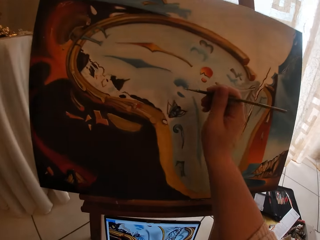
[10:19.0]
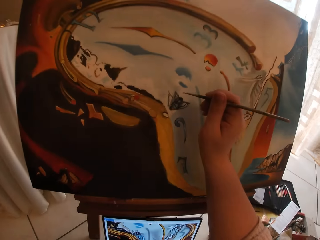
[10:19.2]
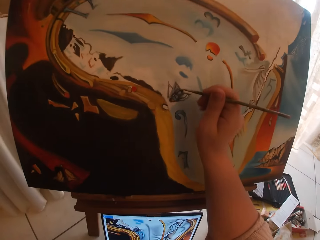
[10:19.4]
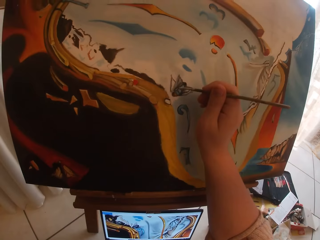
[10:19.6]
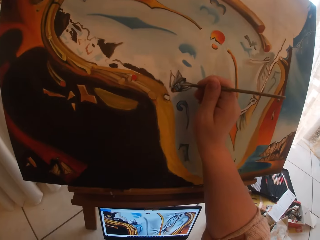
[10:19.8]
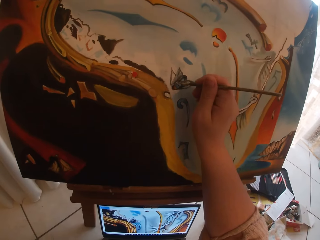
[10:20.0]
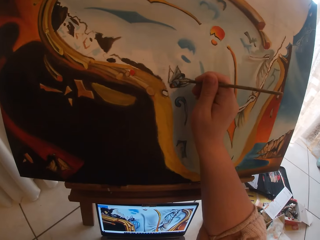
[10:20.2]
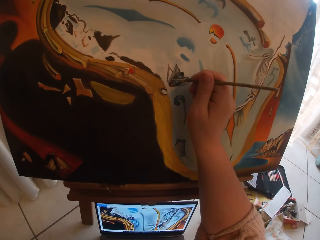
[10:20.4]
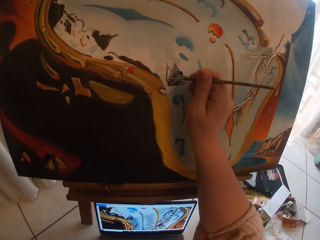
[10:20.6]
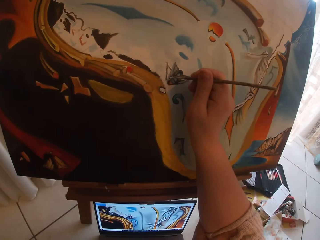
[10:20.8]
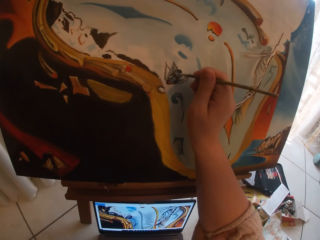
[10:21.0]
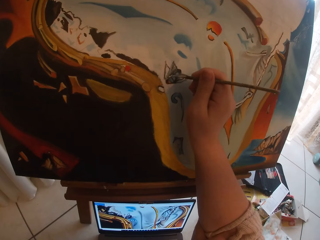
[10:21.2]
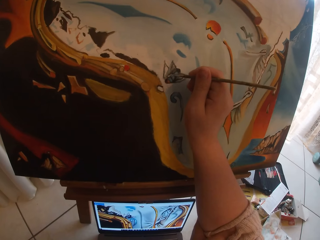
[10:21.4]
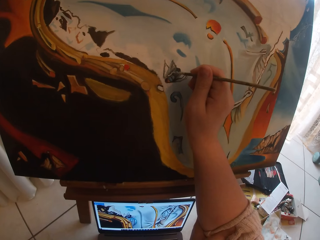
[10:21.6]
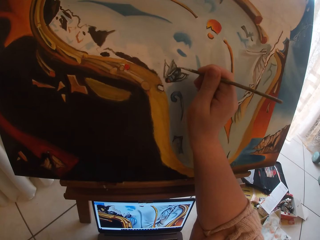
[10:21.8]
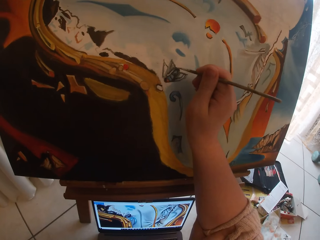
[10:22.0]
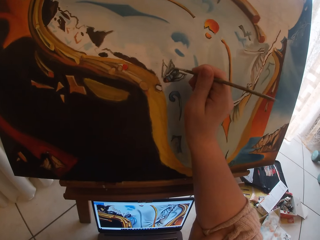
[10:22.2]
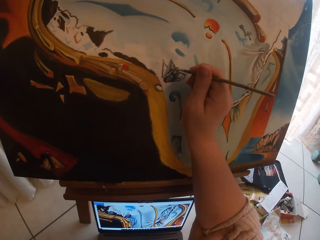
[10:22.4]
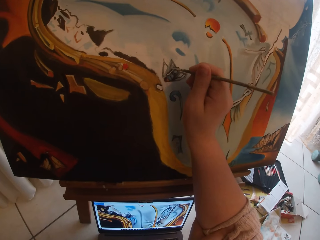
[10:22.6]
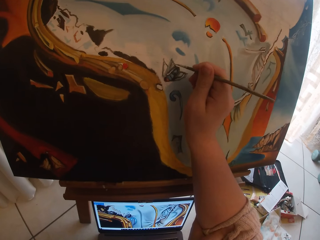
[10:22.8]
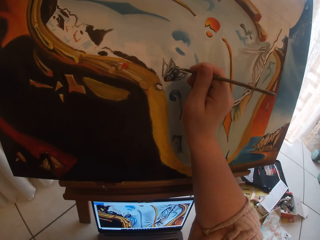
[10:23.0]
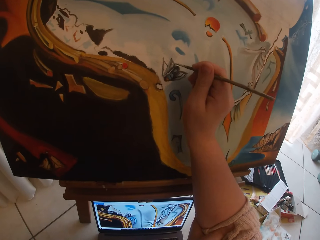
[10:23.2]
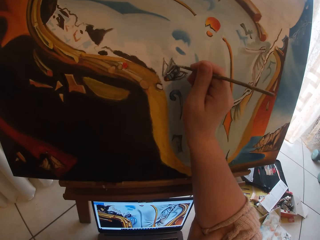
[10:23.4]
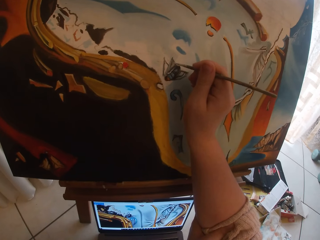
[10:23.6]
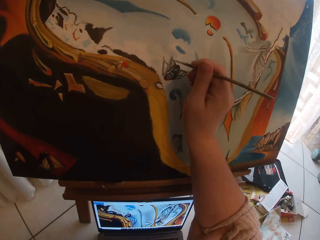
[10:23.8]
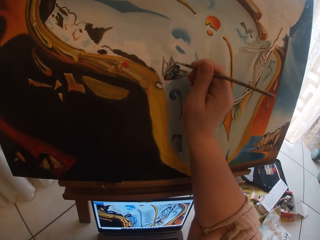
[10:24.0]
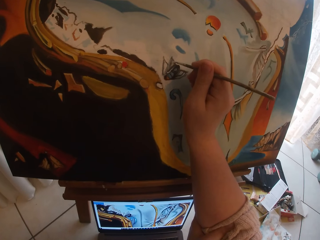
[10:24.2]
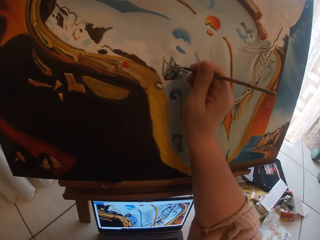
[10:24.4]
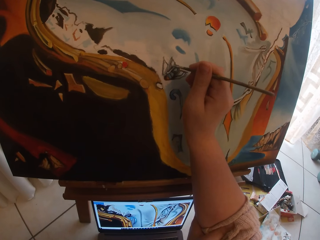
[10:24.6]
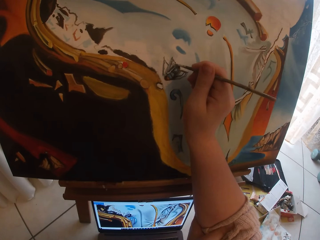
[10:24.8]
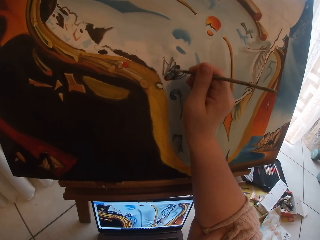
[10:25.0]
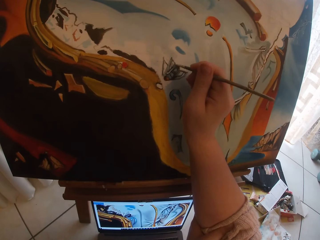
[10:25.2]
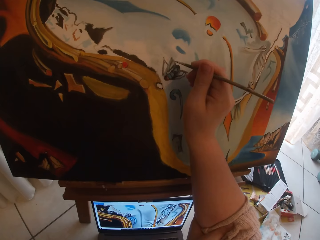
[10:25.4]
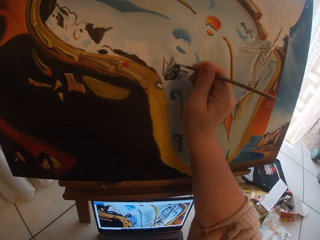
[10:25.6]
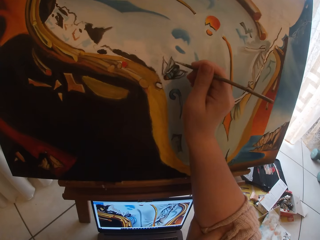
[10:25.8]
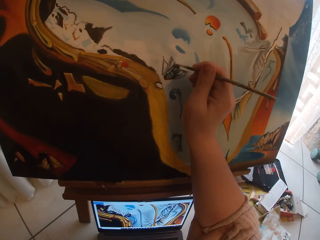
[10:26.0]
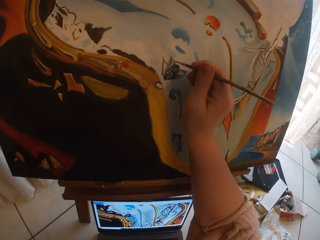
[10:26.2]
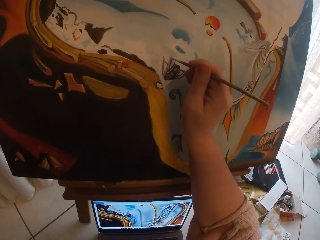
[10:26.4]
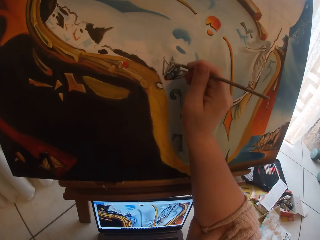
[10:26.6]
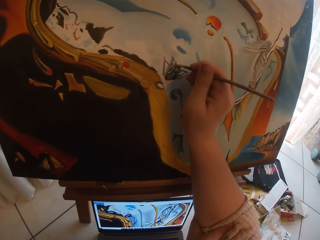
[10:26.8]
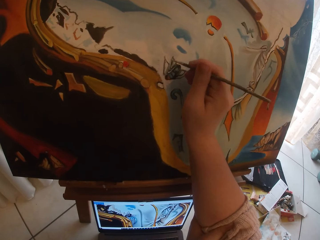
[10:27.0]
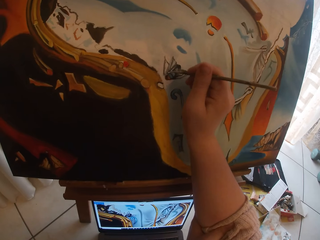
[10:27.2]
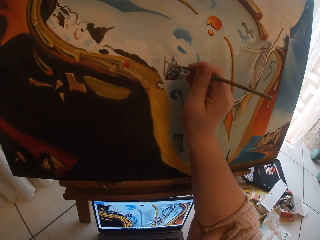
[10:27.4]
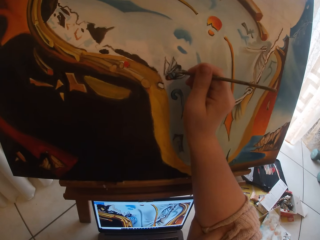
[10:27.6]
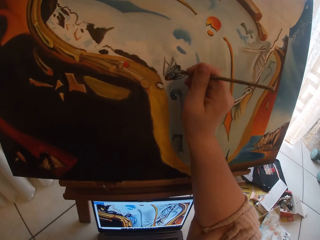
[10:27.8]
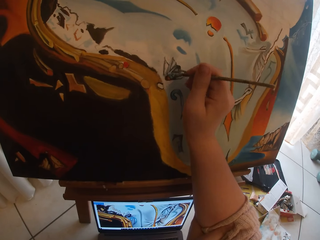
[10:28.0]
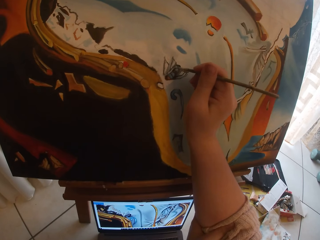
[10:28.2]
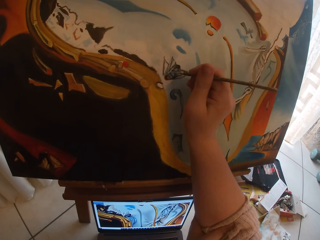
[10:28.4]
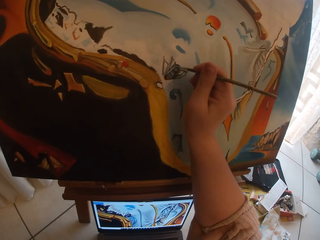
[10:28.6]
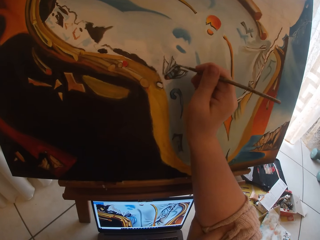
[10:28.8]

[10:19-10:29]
The camera wearer paints the canvas.

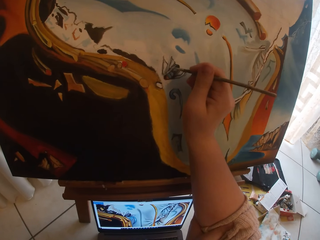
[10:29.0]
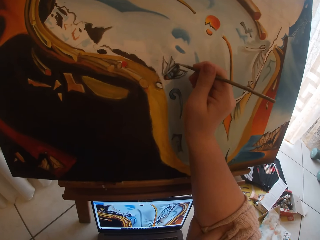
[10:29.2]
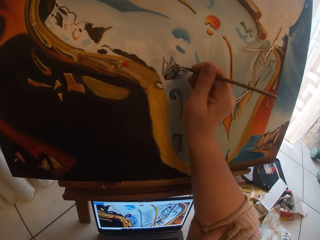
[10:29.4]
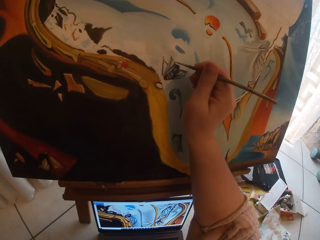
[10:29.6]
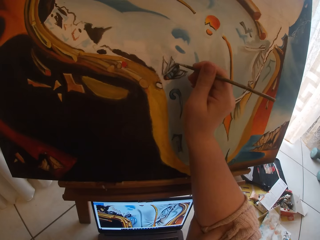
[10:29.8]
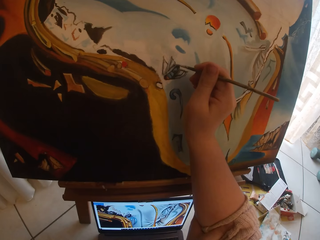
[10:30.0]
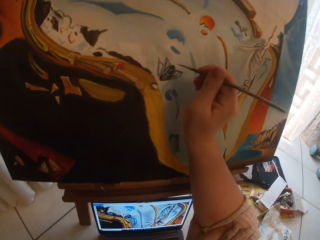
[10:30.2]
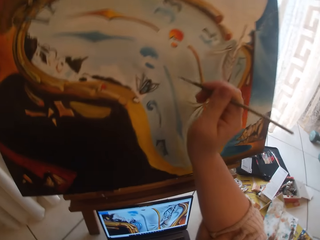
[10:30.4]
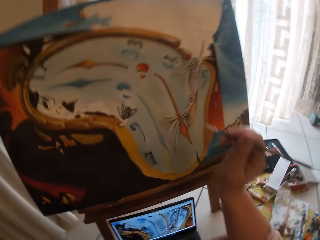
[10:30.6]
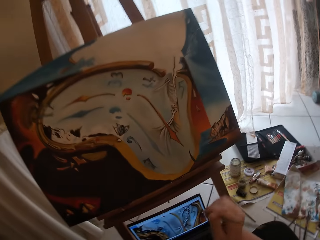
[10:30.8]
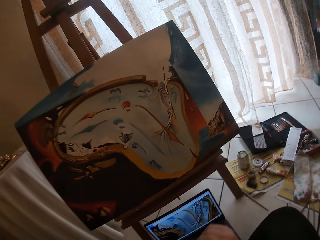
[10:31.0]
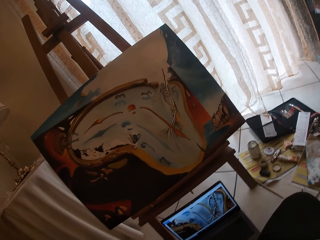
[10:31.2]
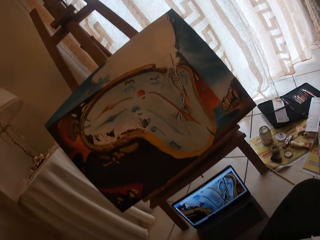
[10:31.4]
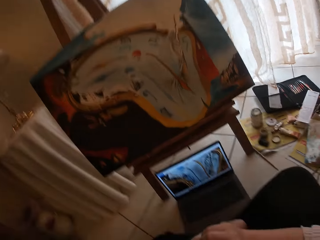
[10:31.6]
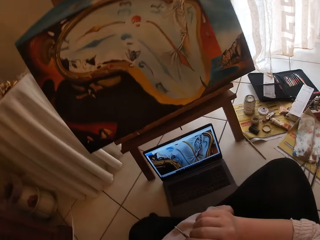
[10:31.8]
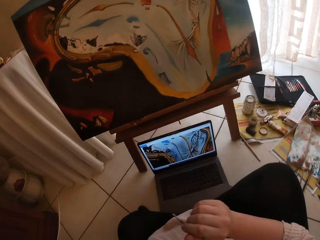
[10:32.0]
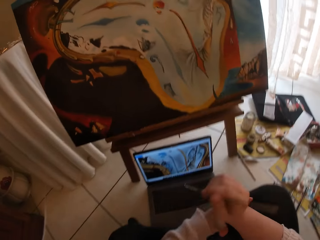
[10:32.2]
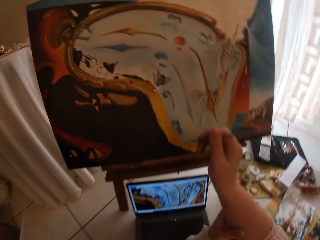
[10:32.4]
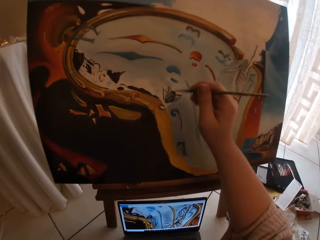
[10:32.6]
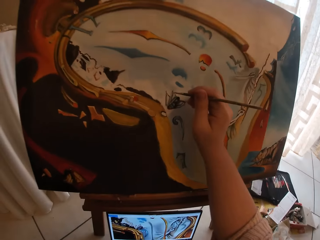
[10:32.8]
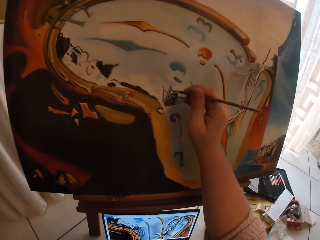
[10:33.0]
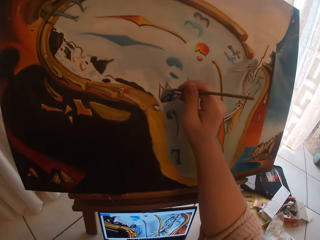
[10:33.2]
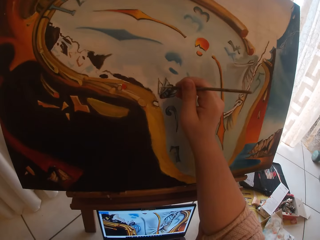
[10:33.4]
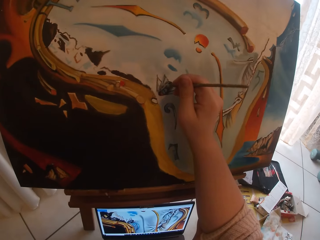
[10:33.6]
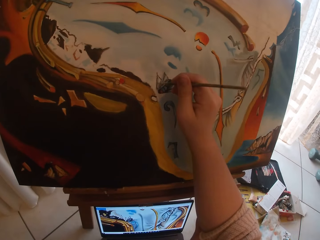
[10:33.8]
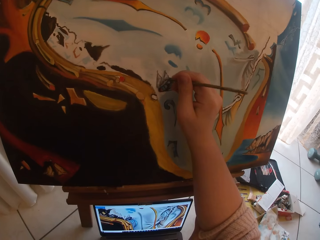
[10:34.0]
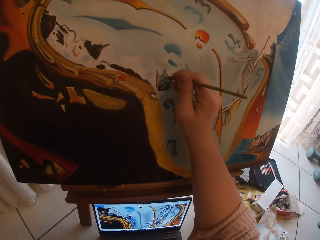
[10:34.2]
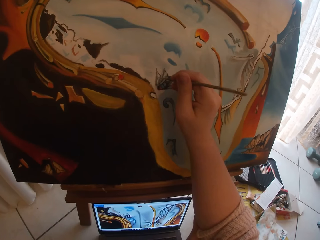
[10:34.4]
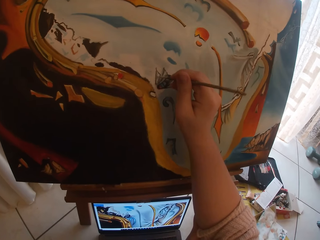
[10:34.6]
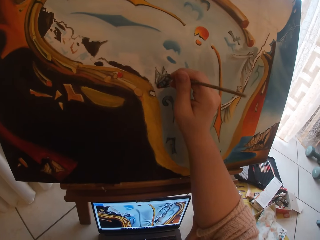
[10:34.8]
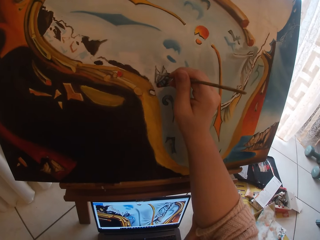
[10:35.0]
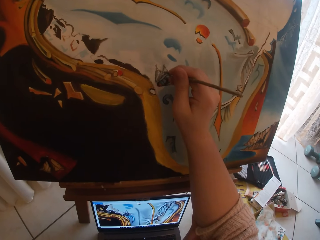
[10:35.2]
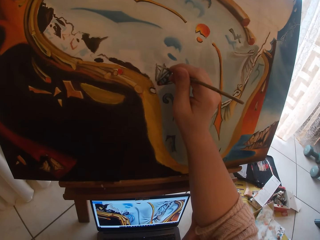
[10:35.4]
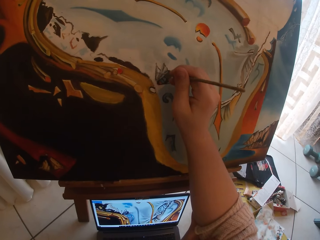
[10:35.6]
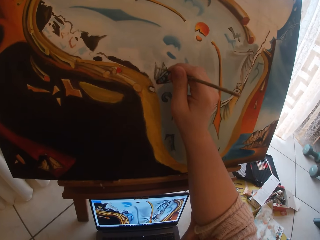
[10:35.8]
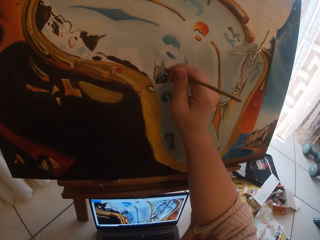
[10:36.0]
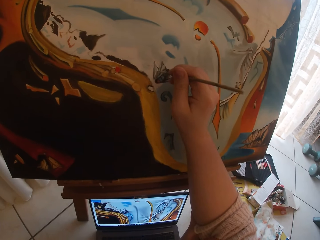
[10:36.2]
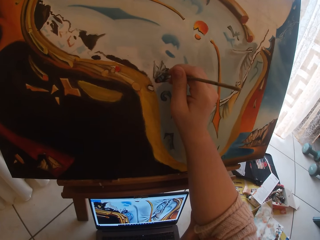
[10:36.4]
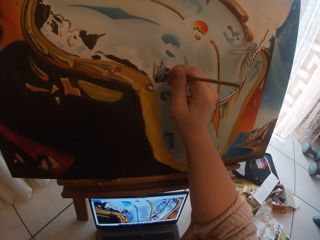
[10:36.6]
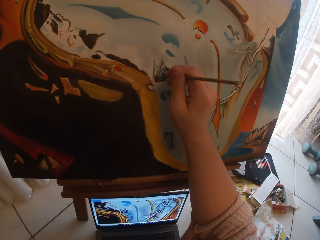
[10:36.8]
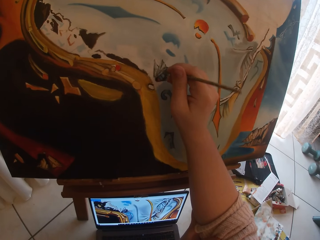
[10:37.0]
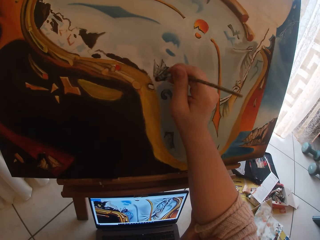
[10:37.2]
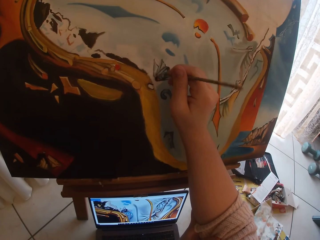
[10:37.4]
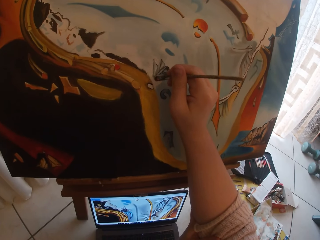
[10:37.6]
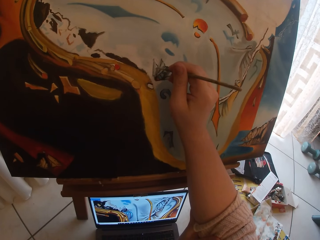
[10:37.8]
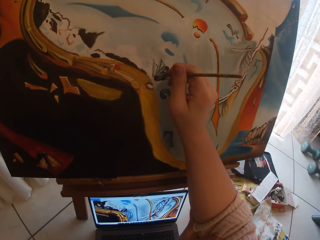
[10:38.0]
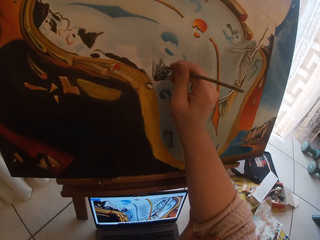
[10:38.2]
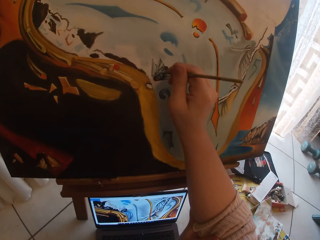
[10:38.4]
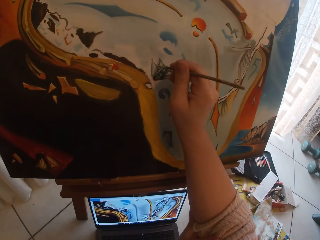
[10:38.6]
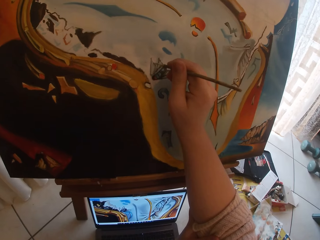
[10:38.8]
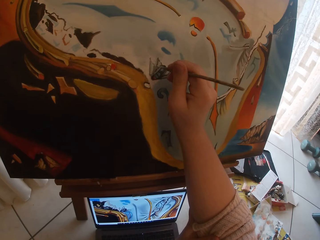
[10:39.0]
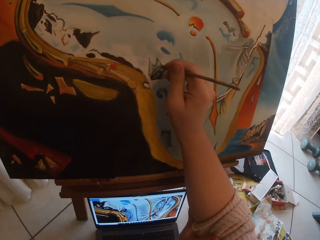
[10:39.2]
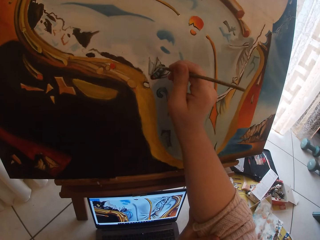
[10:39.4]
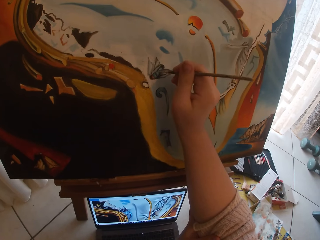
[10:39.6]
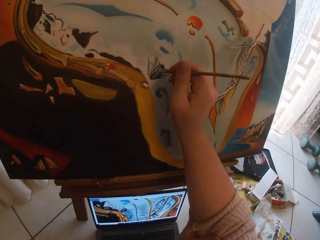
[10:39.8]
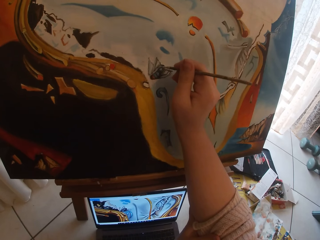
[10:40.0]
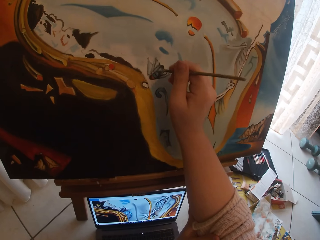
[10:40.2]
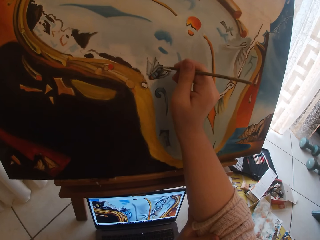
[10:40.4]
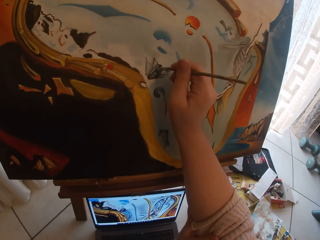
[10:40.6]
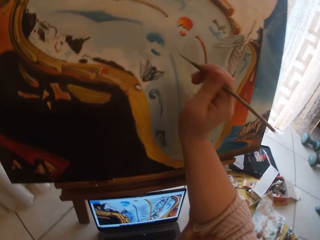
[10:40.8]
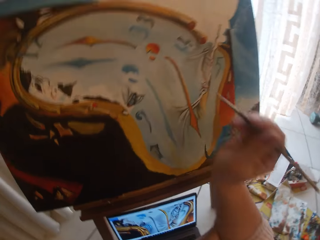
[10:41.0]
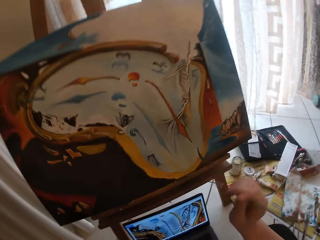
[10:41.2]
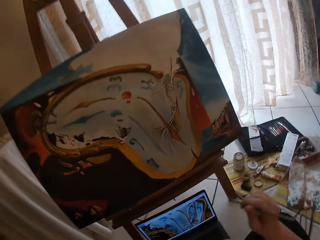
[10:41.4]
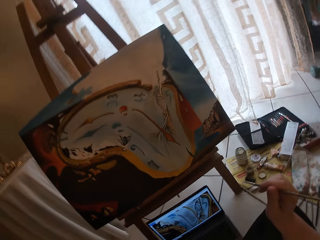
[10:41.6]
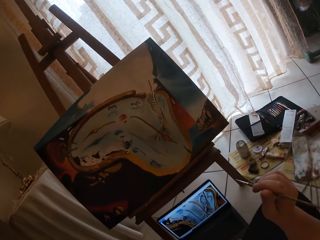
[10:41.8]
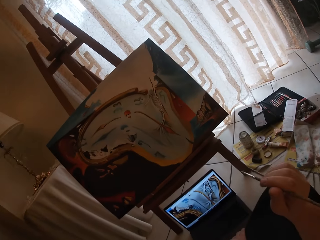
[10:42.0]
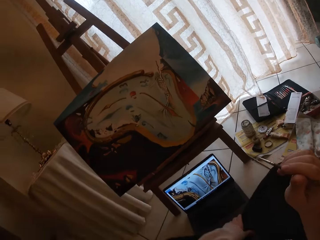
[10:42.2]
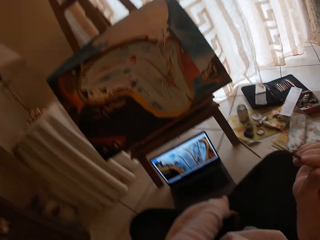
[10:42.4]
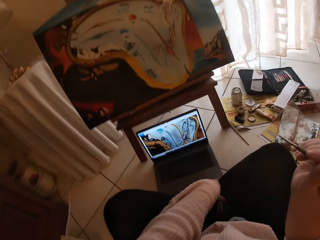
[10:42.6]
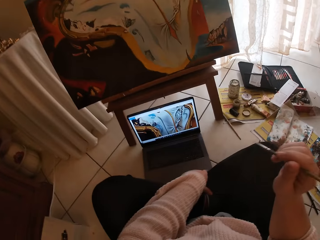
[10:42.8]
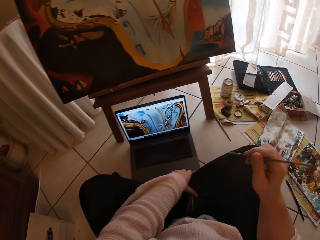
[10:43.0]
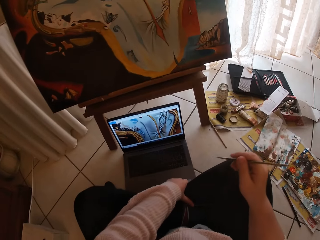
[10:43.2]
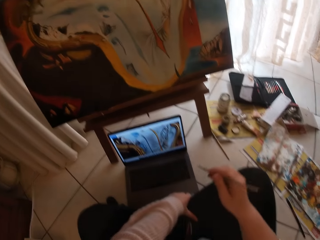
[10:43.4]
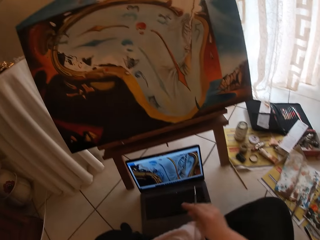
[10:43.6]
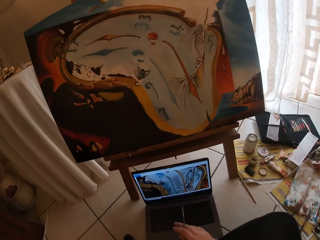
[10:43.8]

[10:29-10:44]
The camera wearer looks at the picture on the laptop. They paint art. They look at the picture on the laptop.
